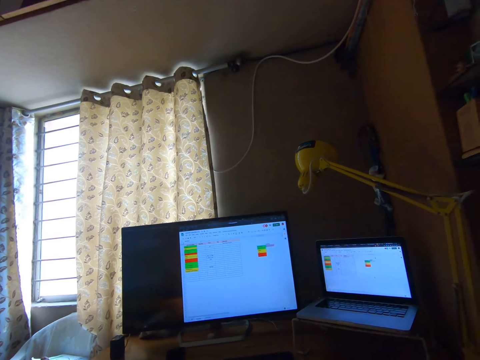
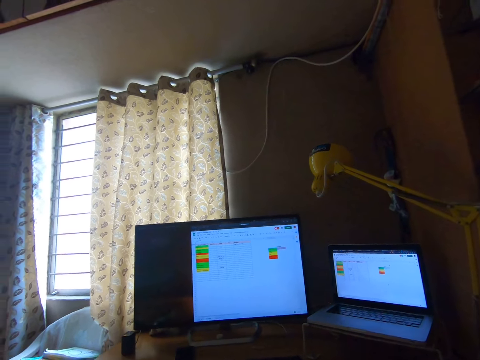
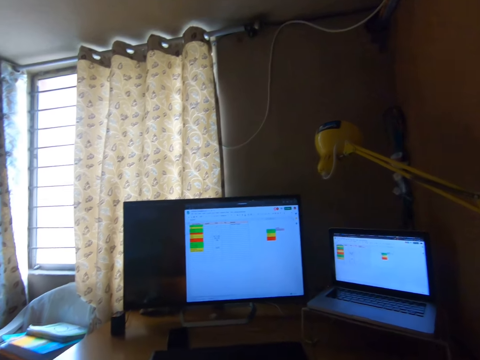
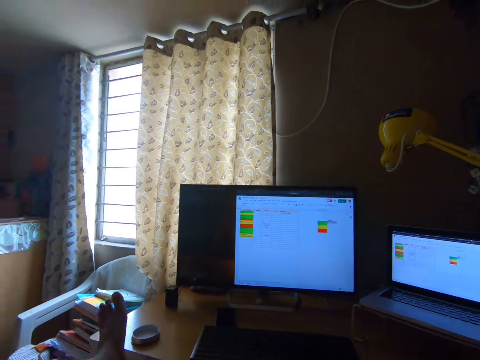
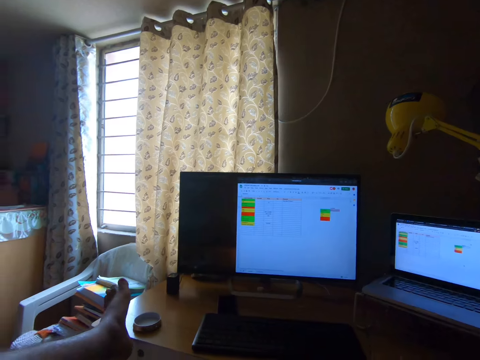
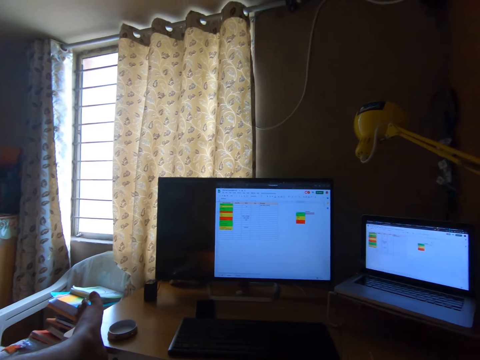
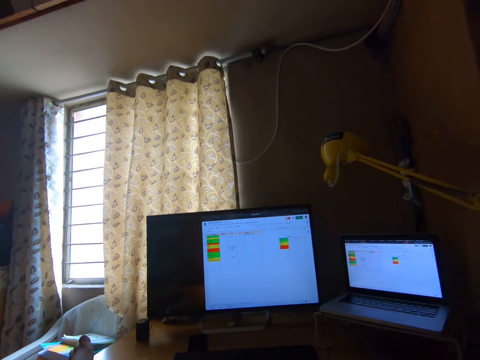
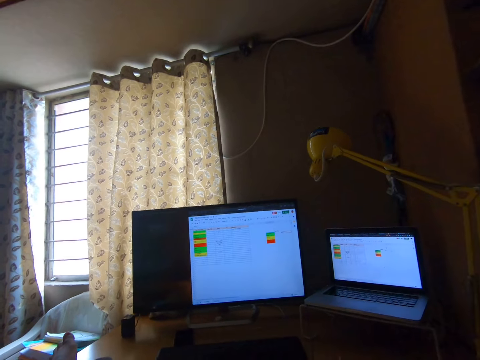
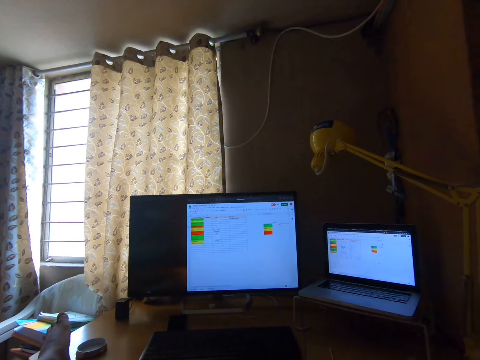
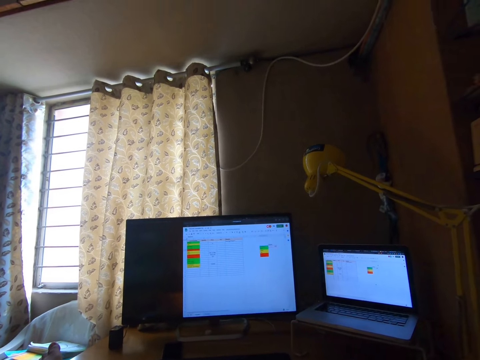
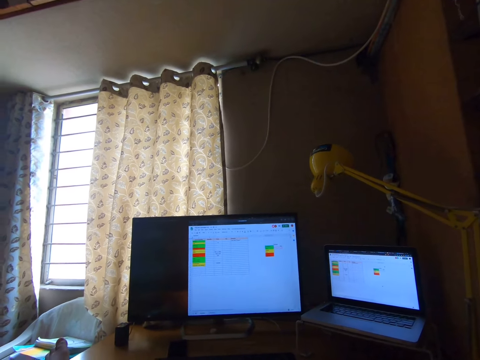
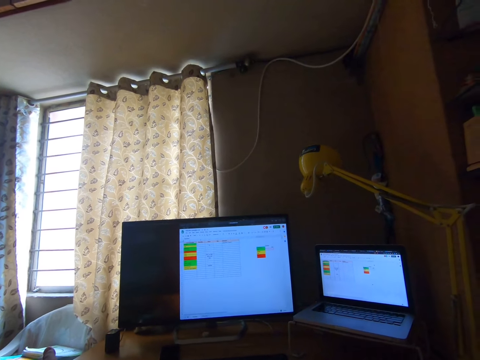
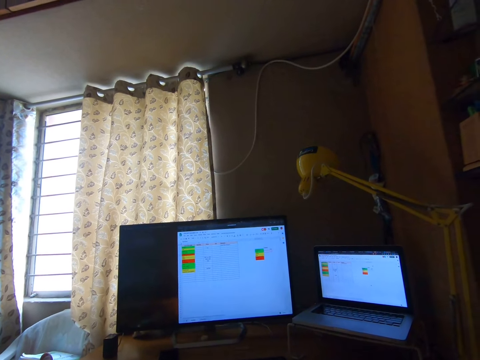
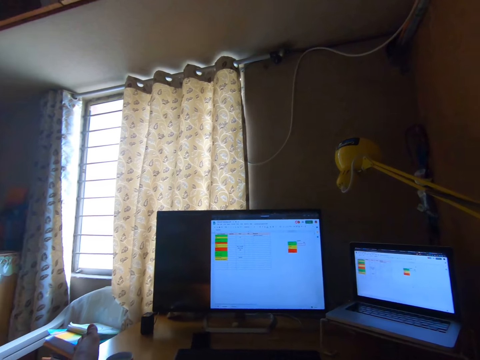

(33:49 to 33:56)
The camera wearer adjusts his left leg on the desktop table.

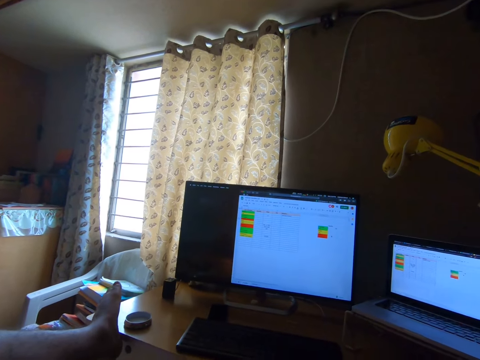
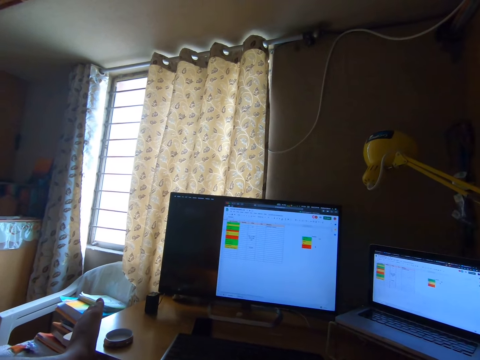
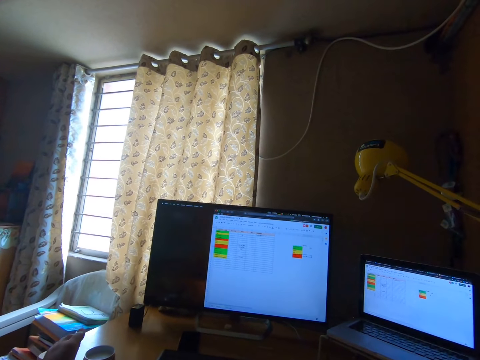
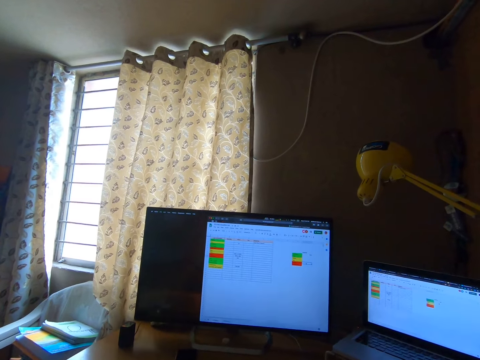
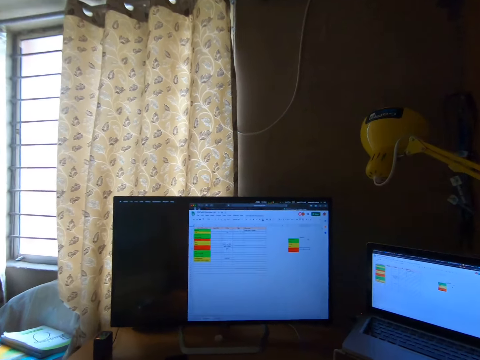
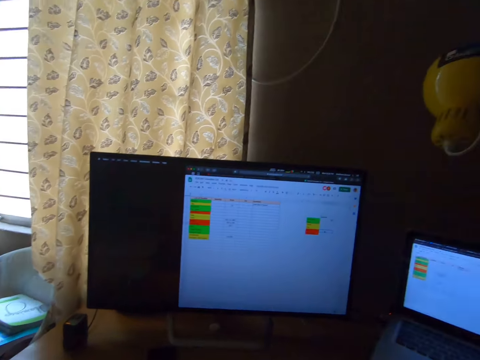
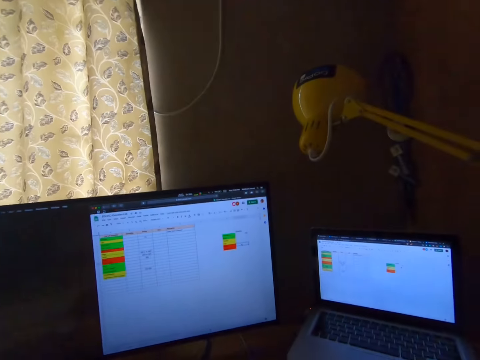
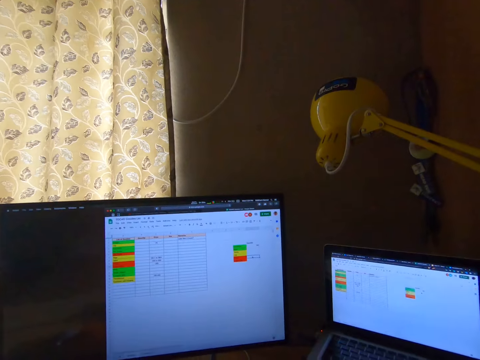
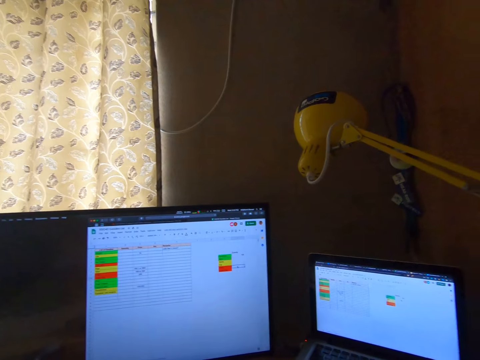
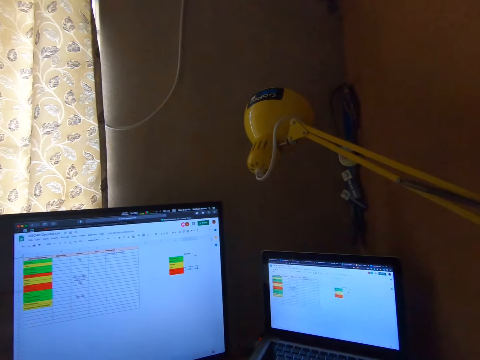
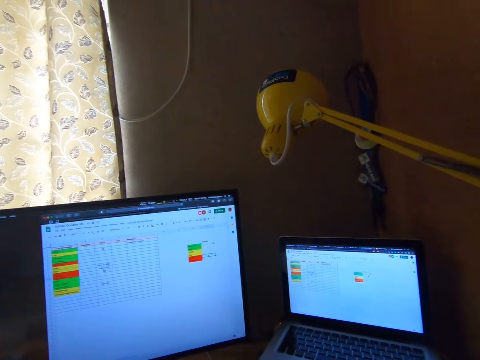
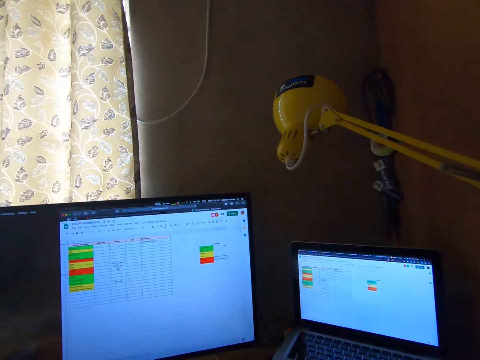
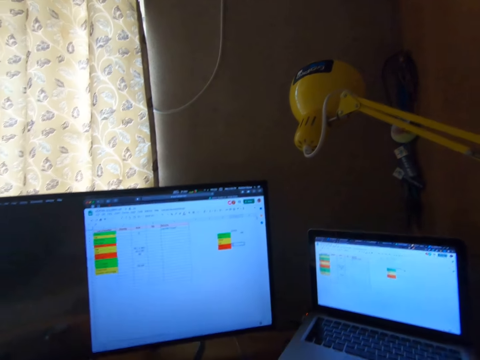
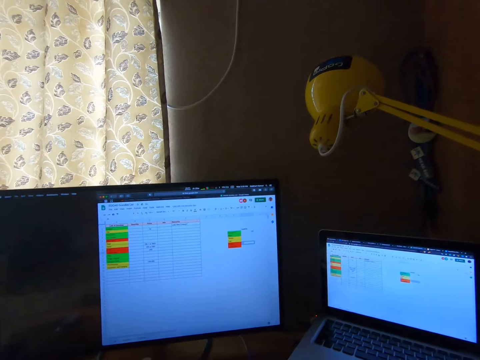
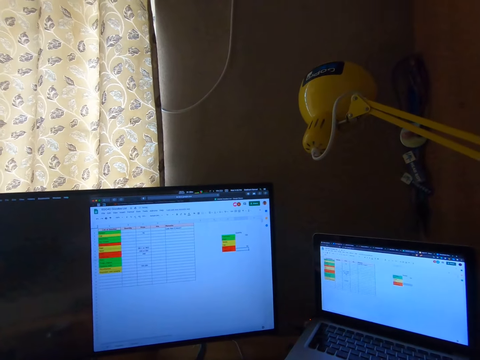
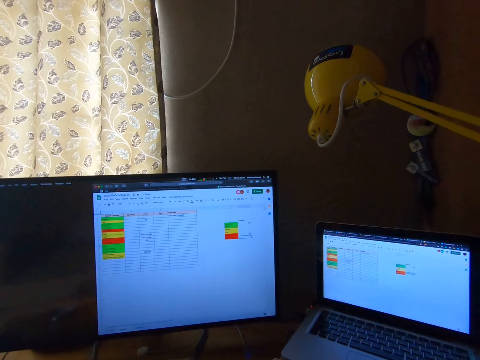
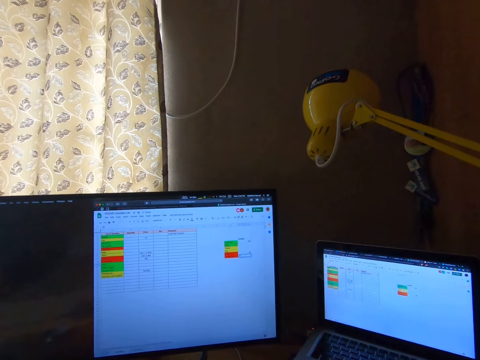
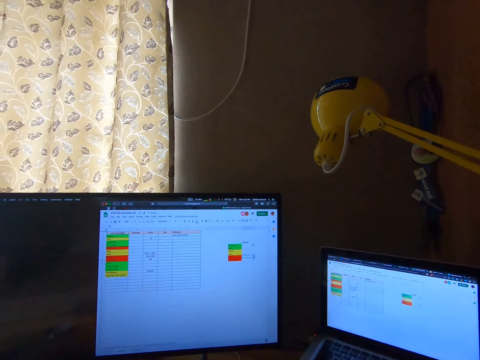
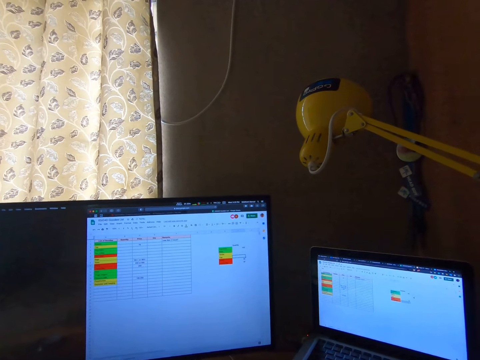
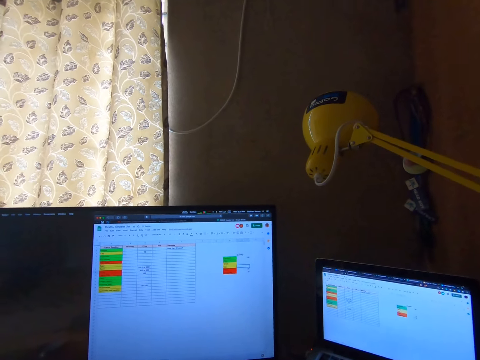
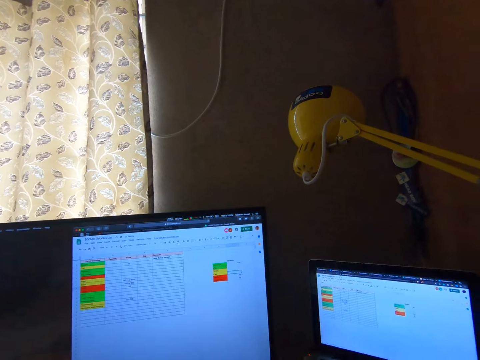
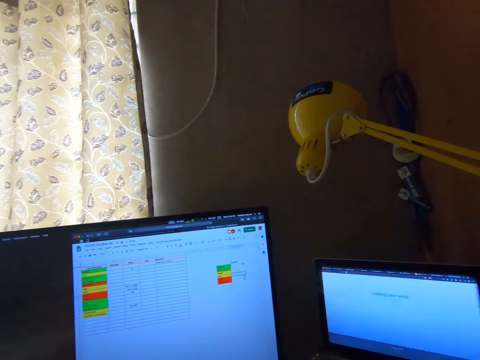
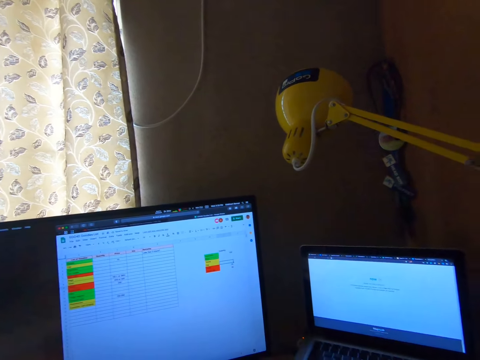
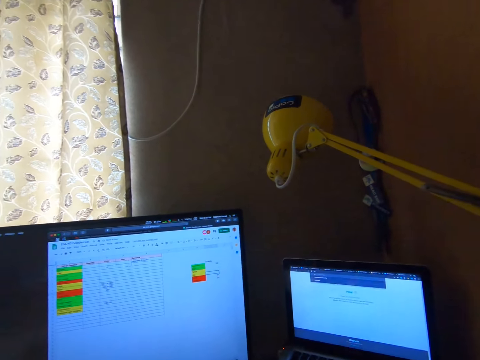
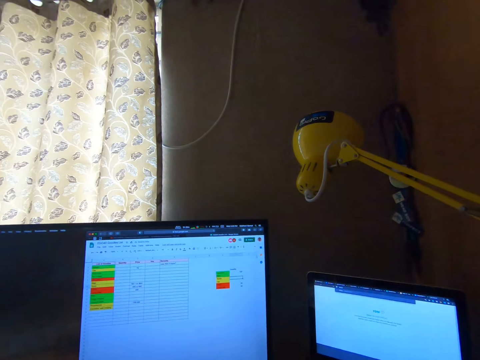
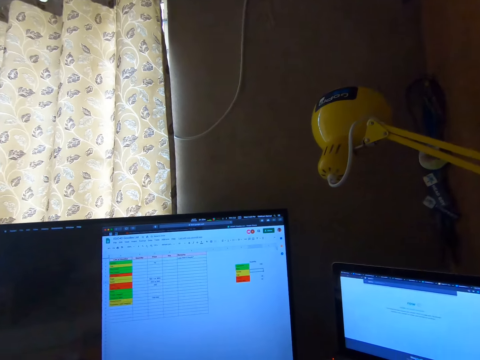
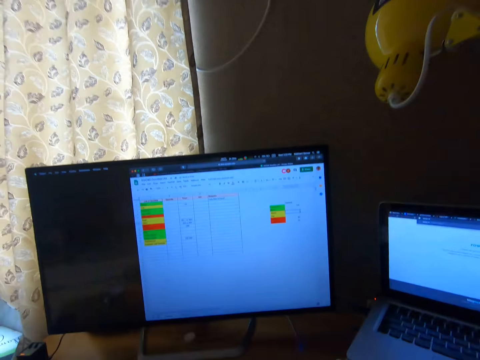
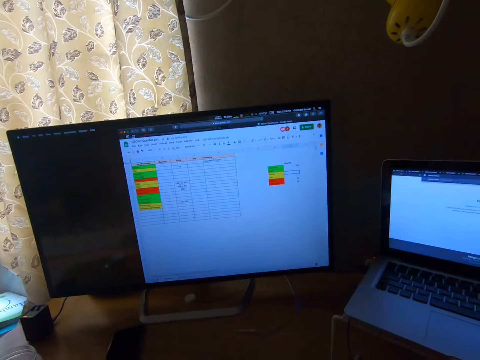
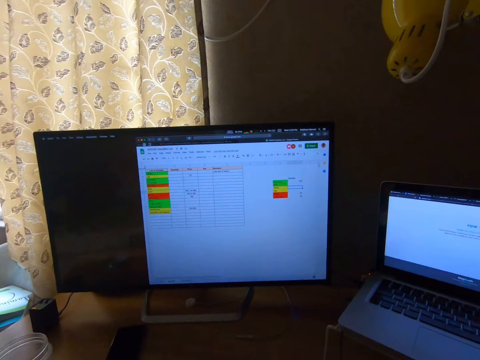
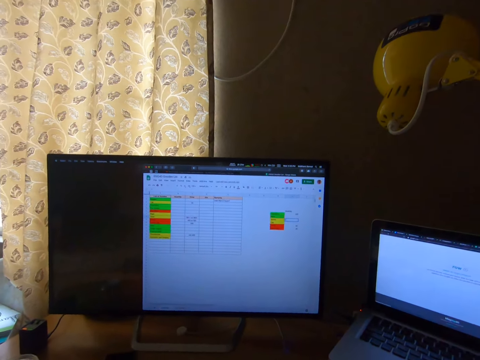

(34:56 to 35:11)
The camera wearer leans forward to the desktop screen. They continue to work on the laptop.
